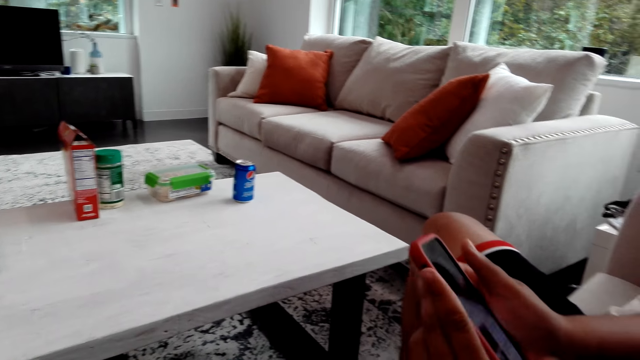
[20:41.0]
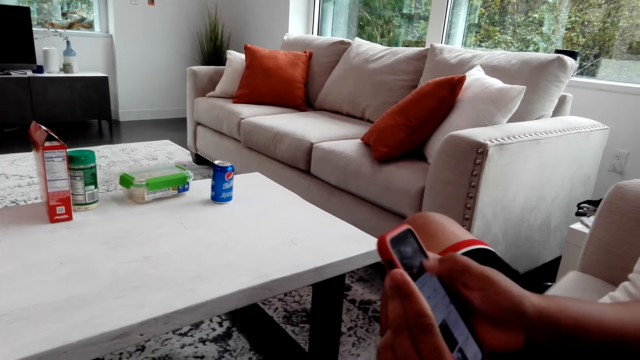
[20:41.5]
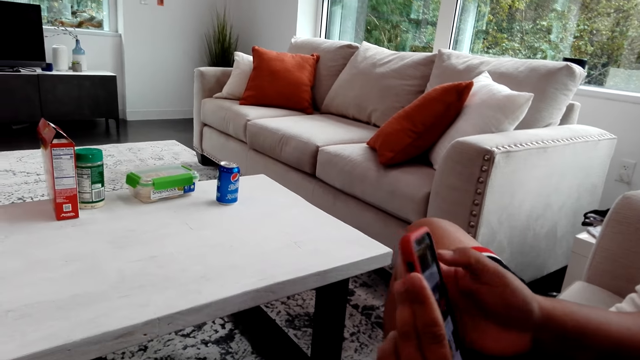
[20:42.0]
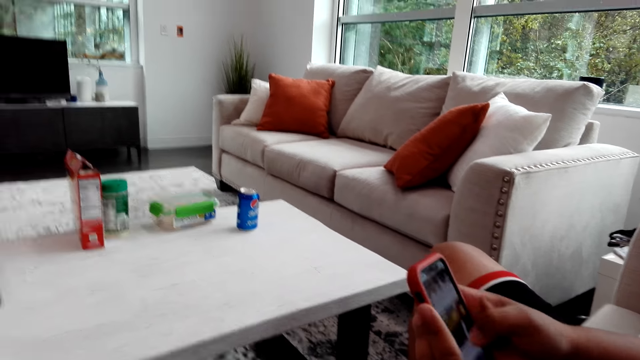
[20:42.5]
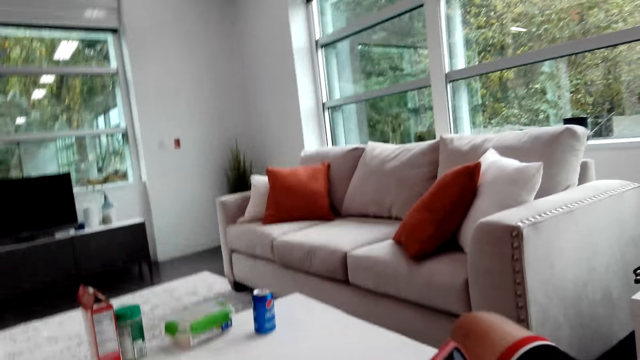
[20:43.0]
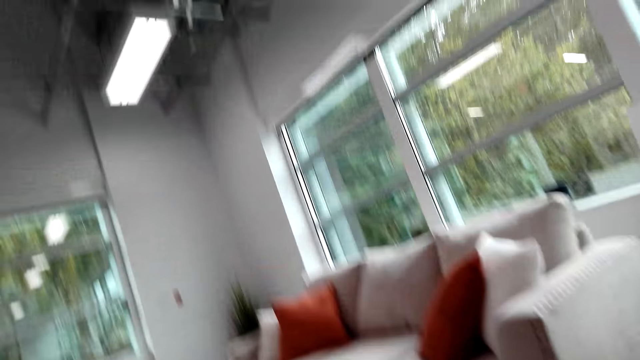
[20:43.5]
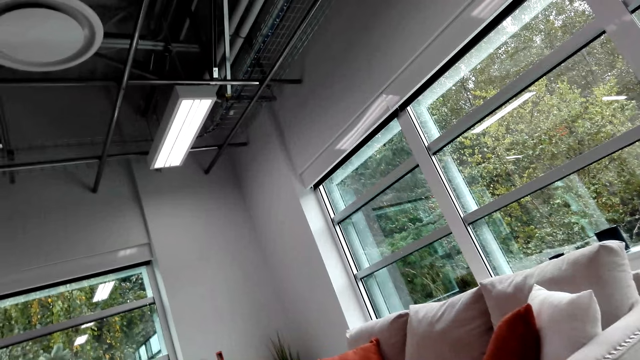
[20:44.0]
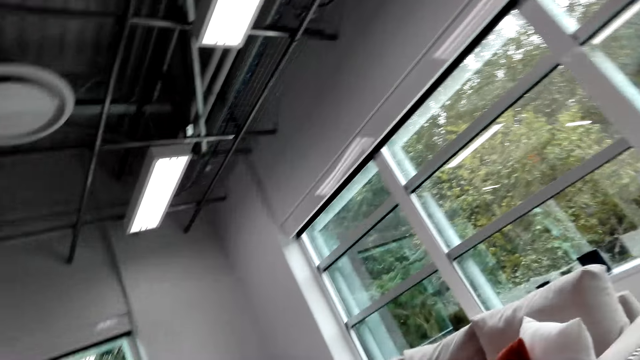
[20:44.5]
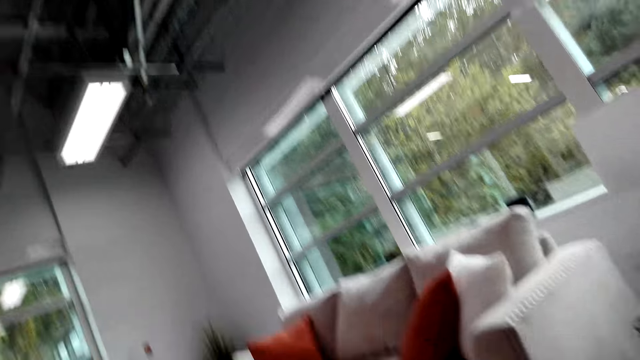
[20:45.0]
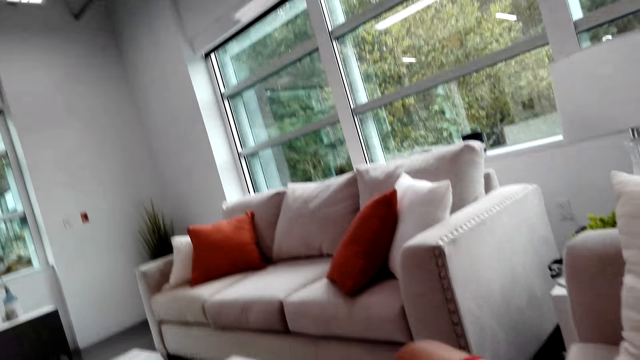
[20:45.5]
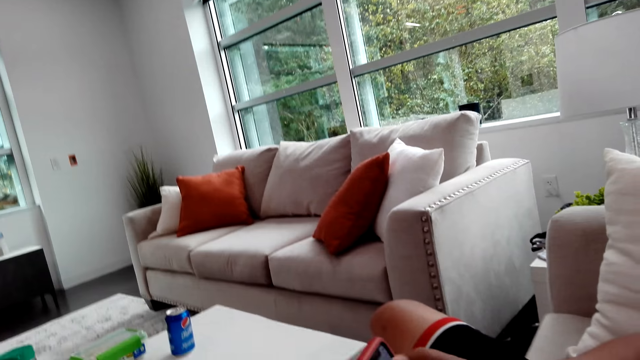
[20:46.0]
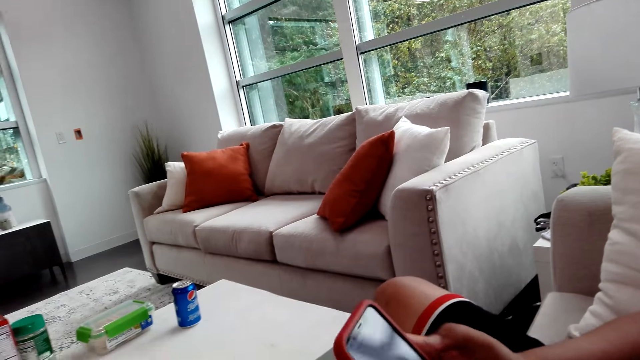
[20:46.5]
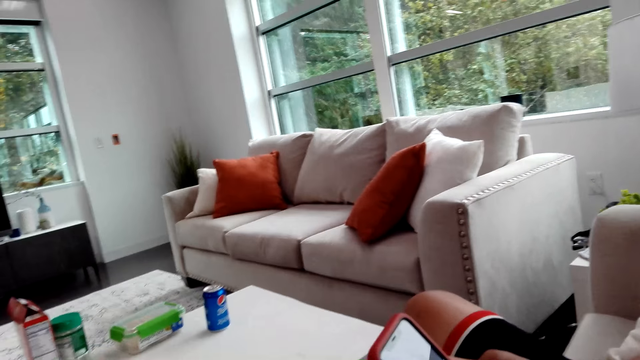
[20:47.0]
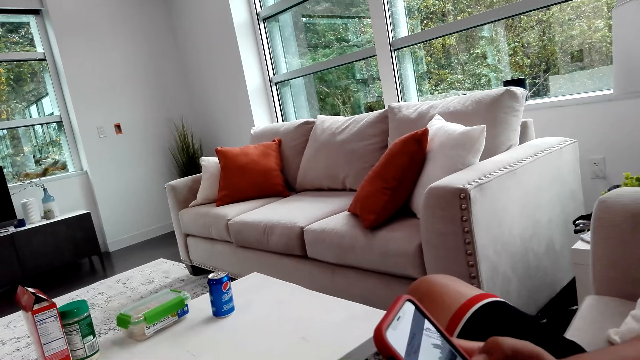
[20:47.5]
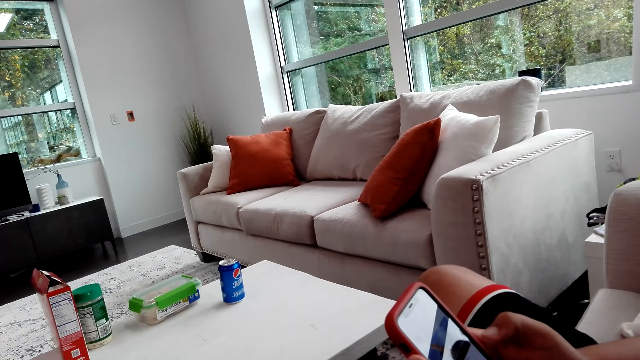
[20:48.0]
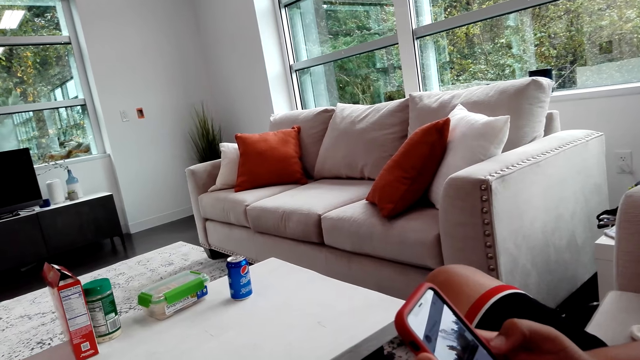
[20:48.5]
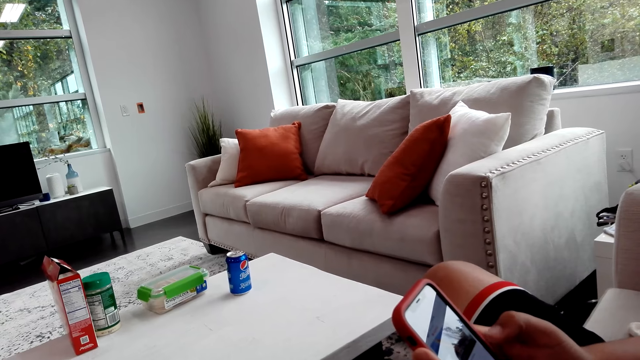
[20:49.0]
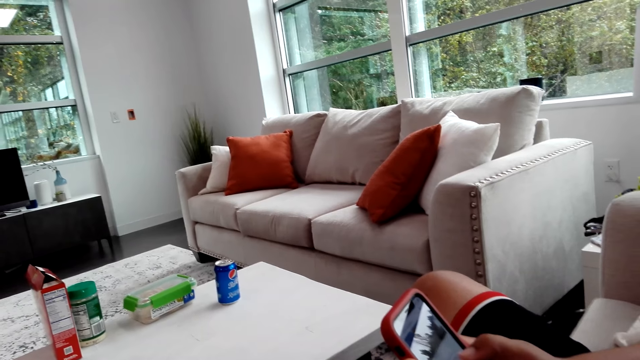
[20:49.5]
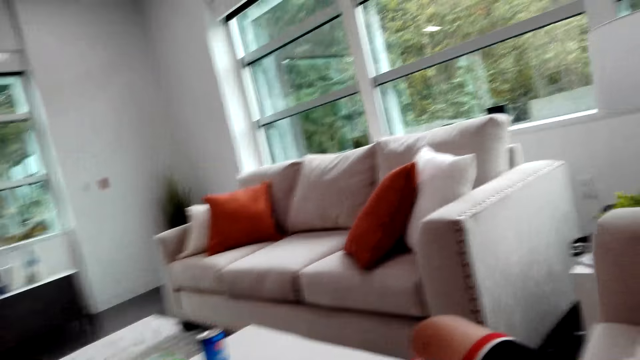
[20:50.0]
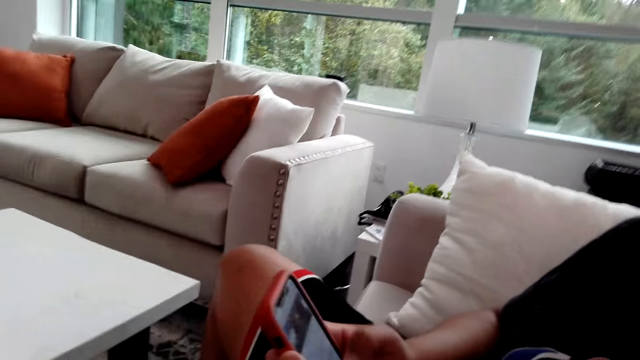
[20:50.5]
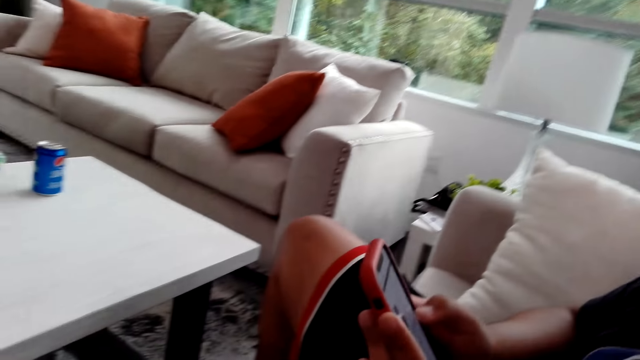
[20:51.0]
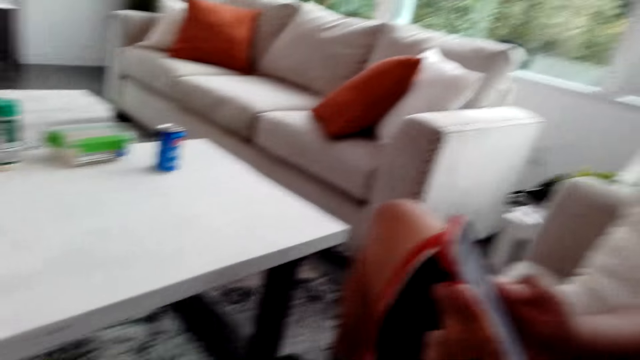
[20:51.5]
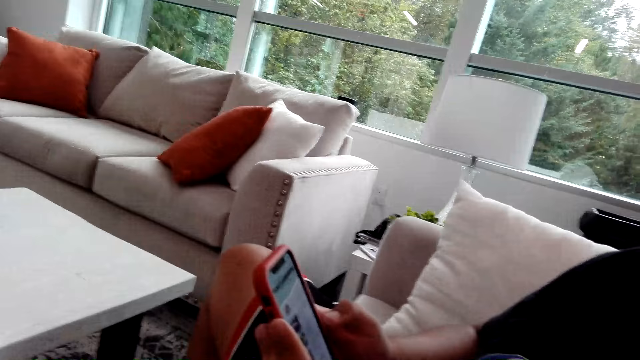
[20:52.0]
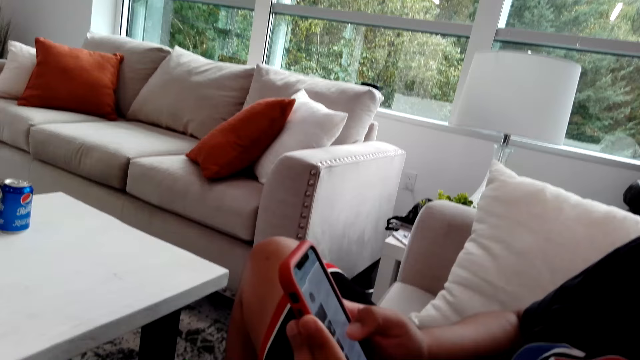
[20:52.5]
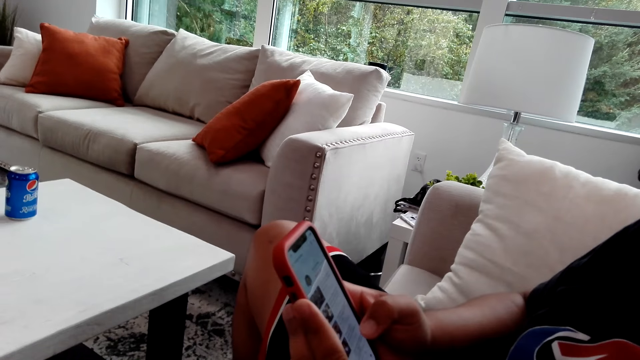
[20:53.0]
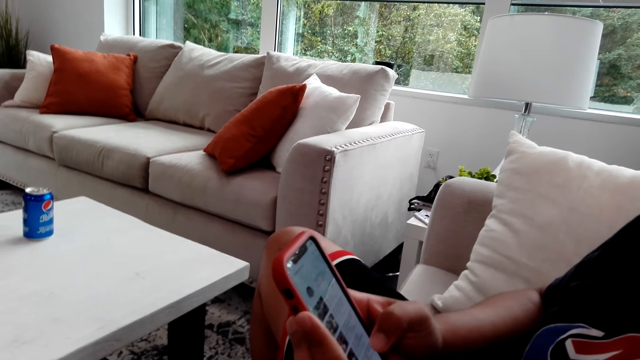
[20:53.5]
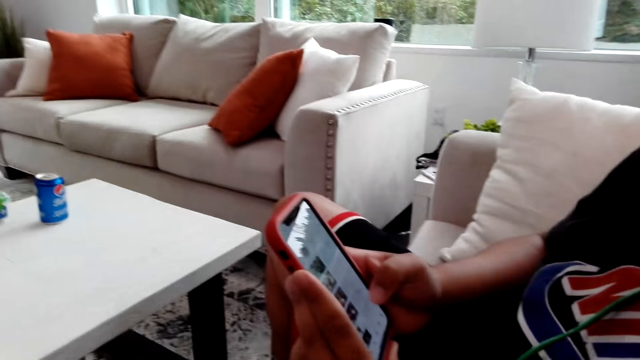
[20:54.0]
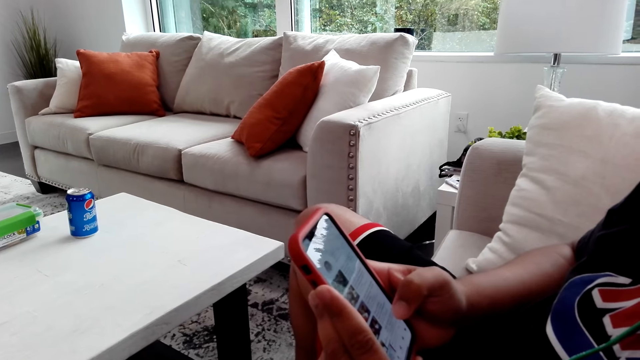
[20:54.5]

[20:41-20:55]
A man turns a phone and operates the phone. The man operates the phone again. The camera wearer looks around.

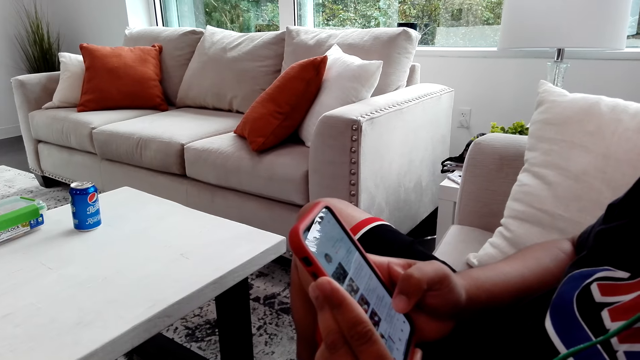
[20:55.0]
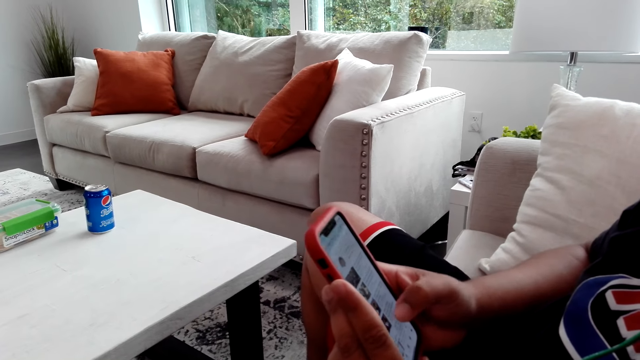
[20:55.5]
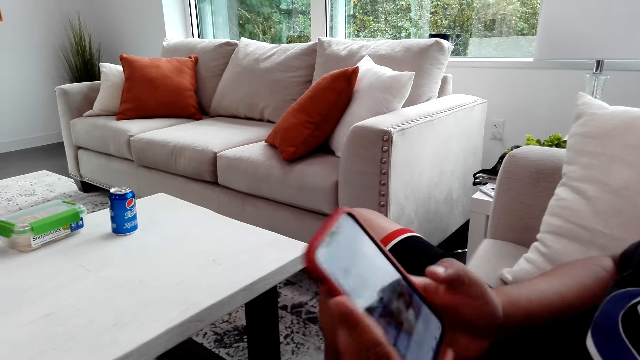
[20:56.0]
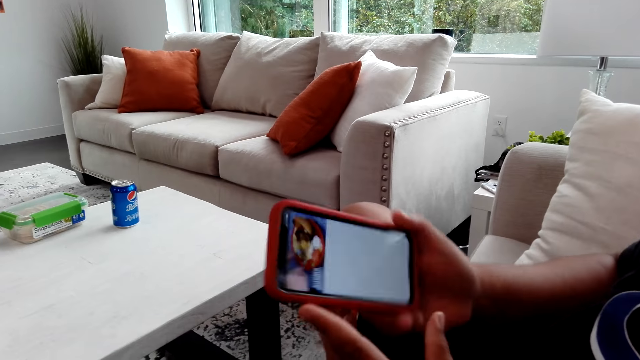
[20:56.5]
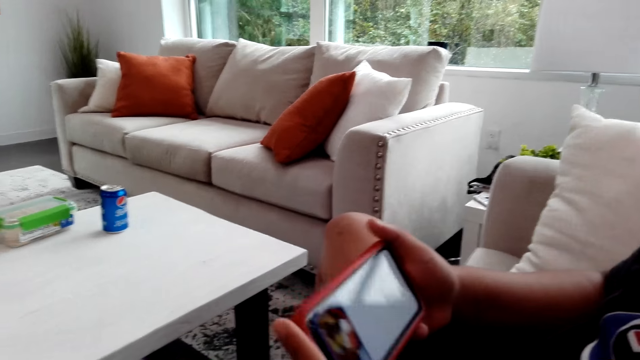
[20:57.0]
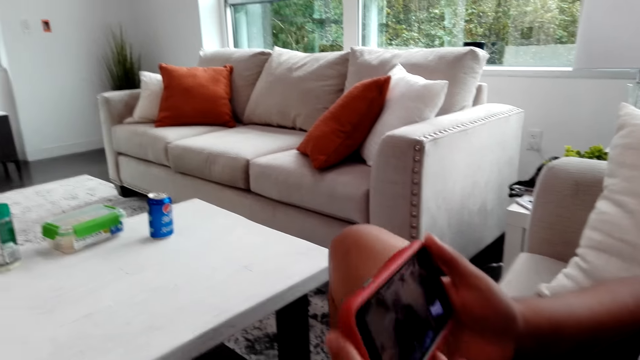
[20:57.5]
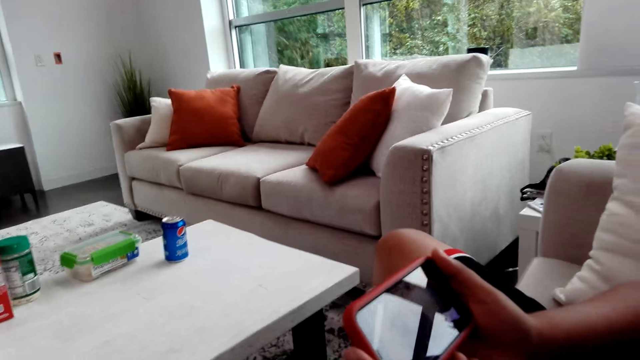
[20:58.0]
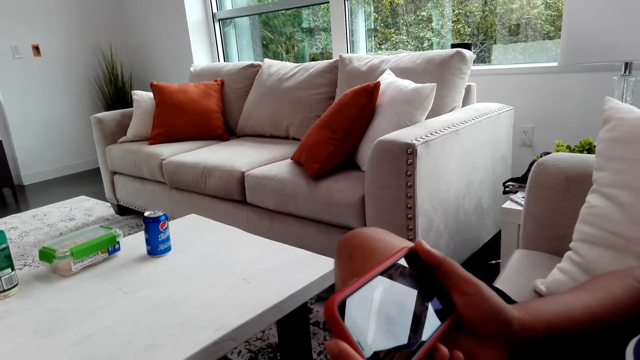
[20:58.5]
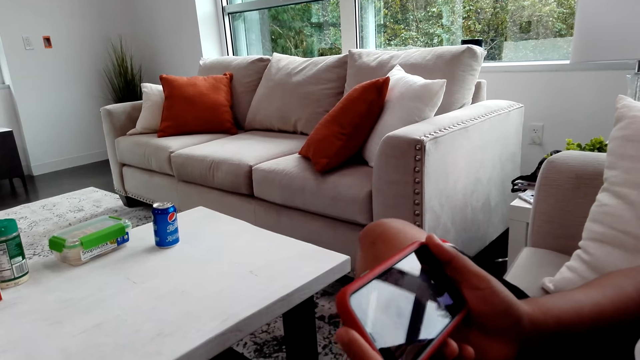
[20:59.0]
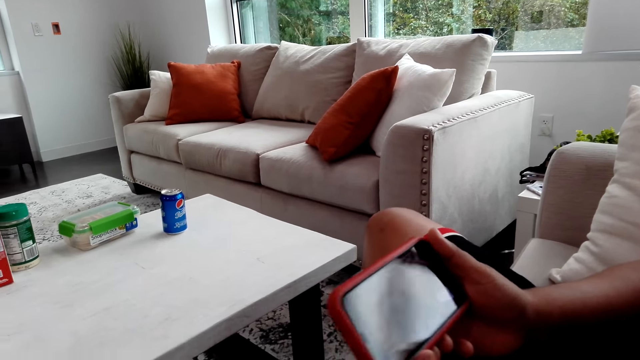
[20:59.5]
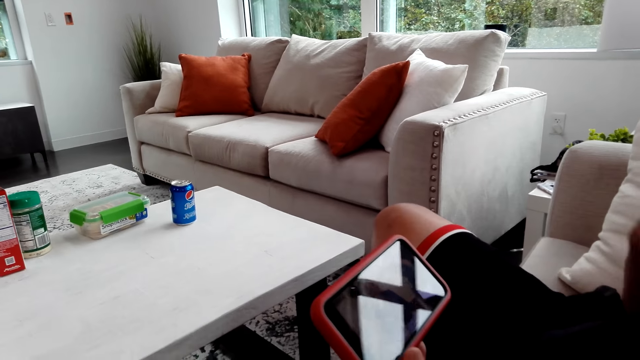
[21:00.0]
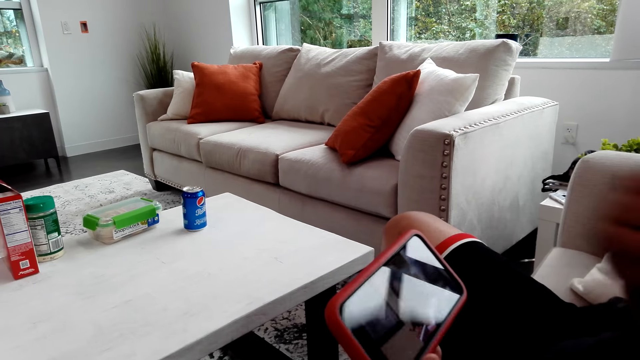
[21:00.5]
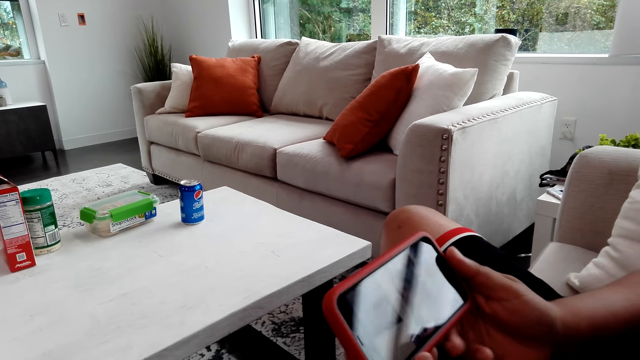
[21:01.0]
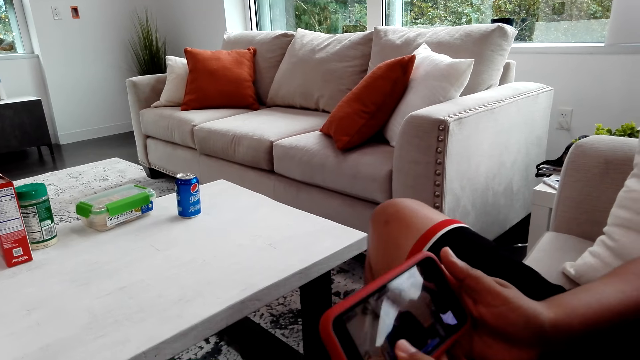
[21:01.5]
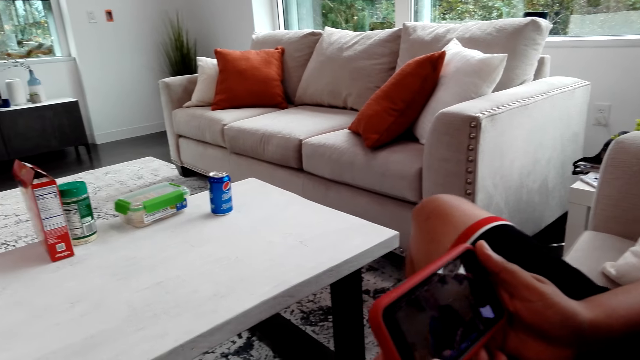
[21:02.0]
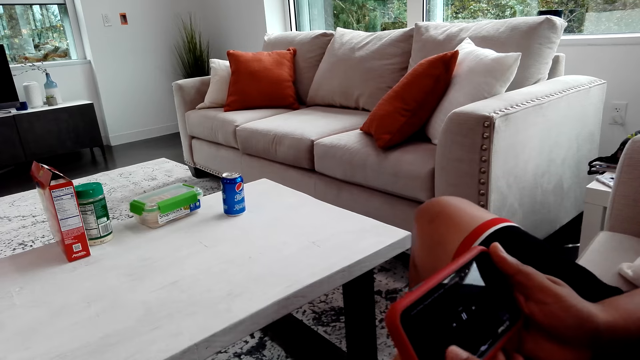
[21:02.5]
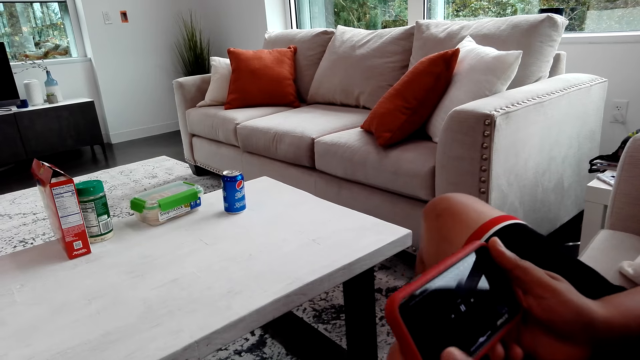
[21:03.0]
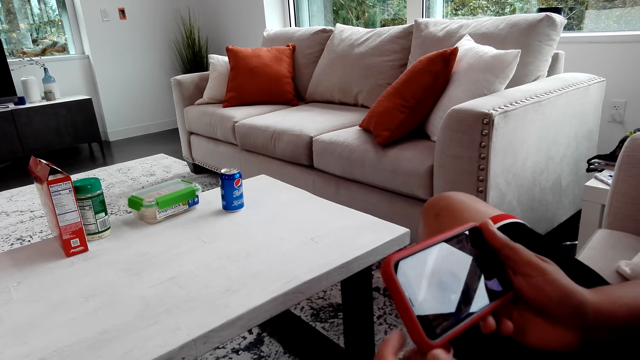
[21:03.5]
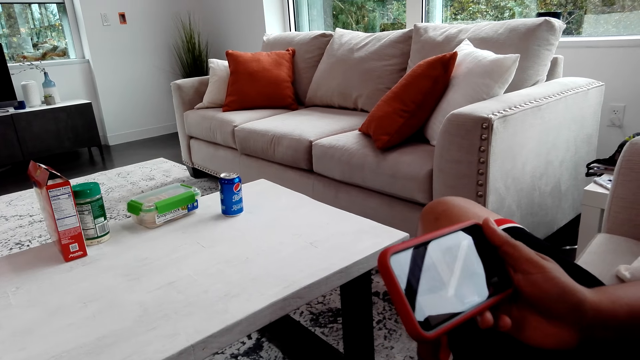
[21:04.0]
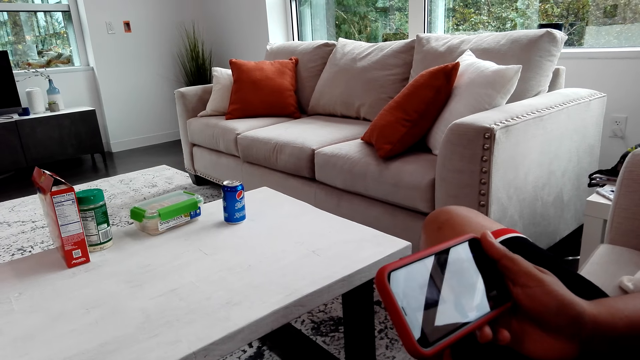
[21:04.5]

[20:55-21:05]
A man turns a phone. The man swings his legs, raises his hand, and lowers his hand. The man swings his legs.
